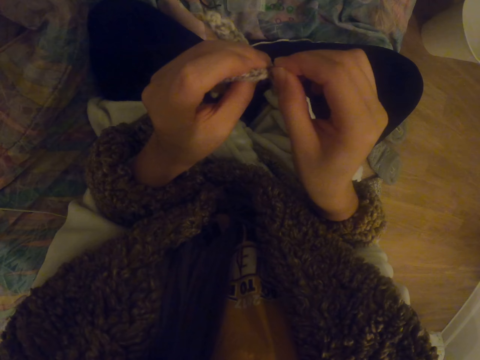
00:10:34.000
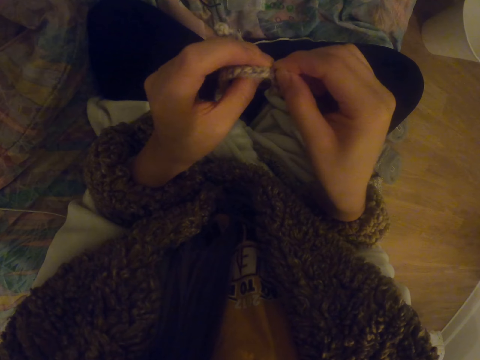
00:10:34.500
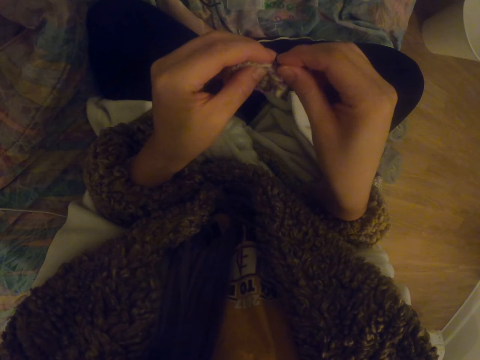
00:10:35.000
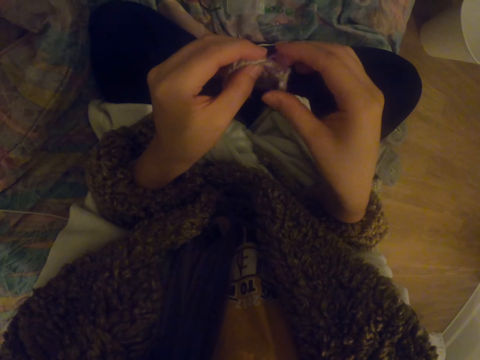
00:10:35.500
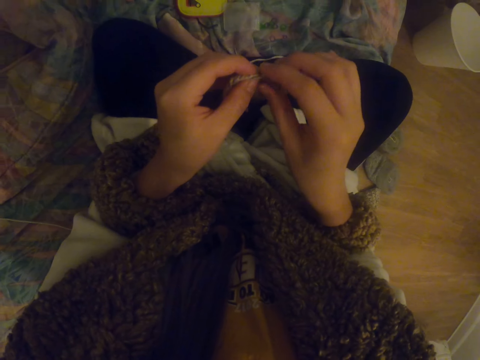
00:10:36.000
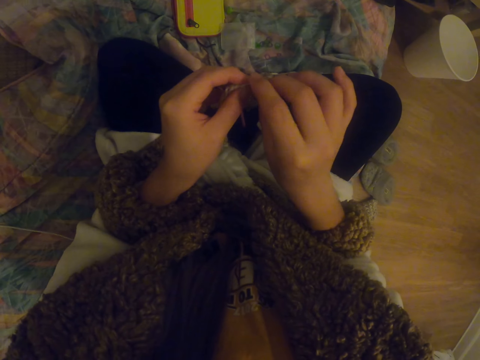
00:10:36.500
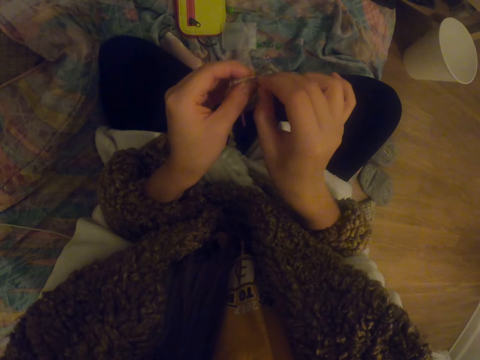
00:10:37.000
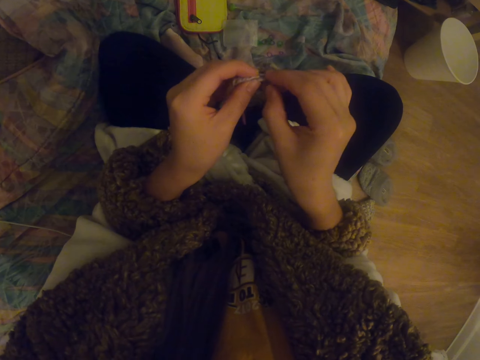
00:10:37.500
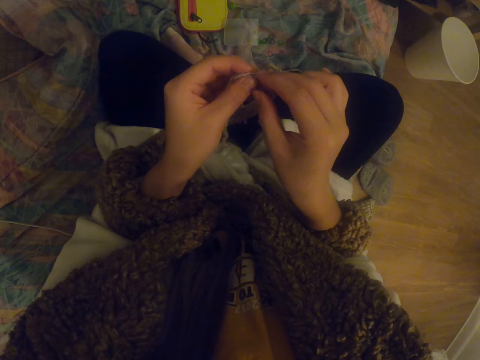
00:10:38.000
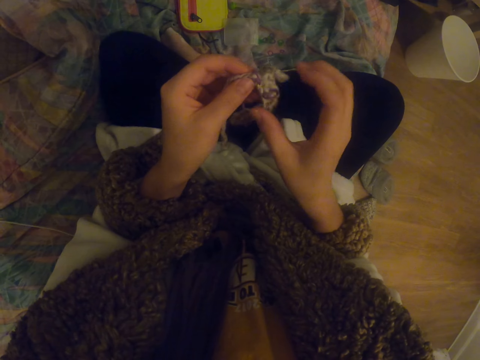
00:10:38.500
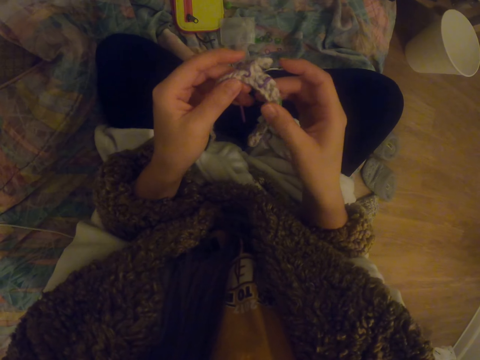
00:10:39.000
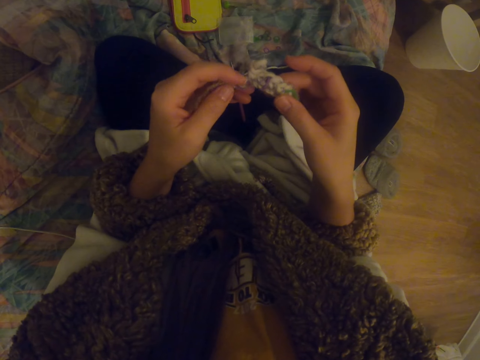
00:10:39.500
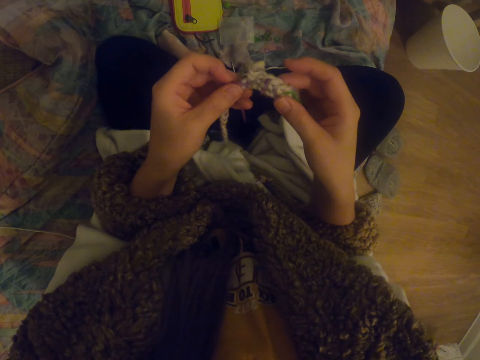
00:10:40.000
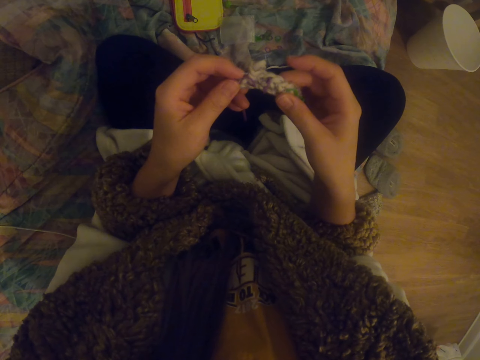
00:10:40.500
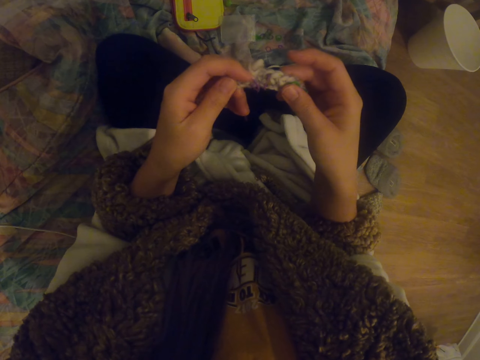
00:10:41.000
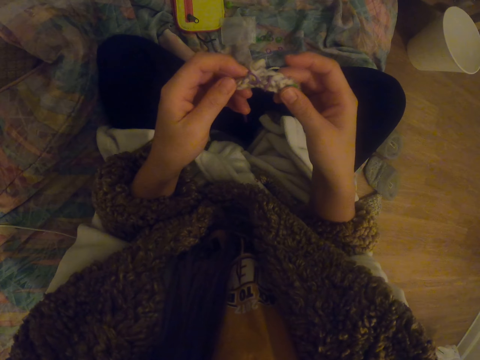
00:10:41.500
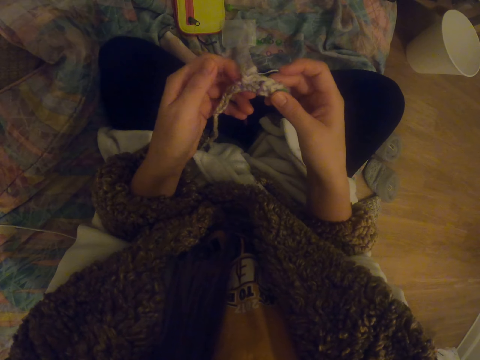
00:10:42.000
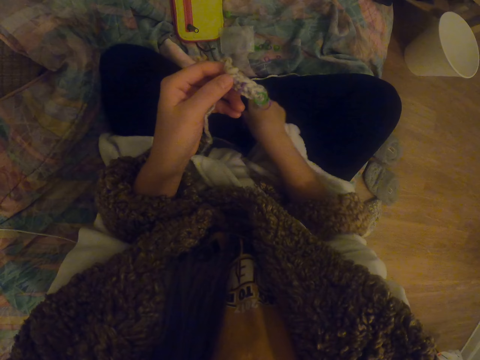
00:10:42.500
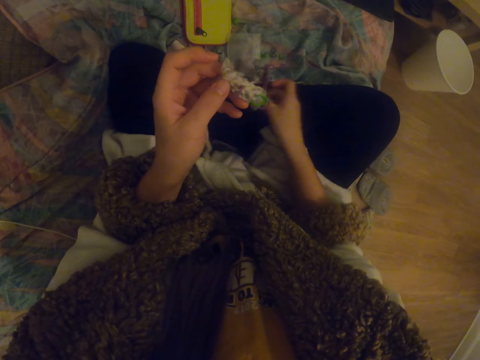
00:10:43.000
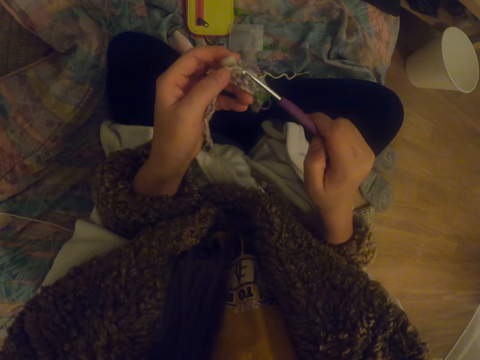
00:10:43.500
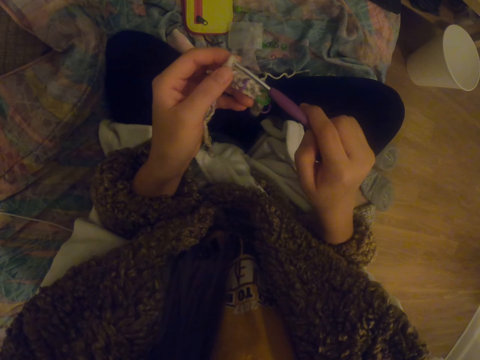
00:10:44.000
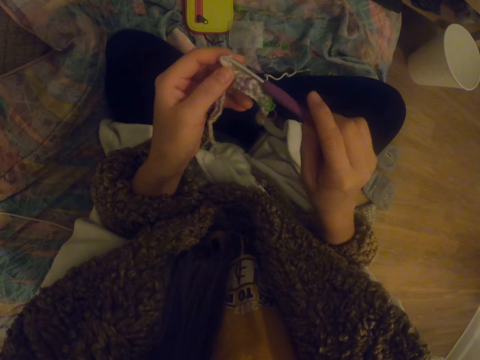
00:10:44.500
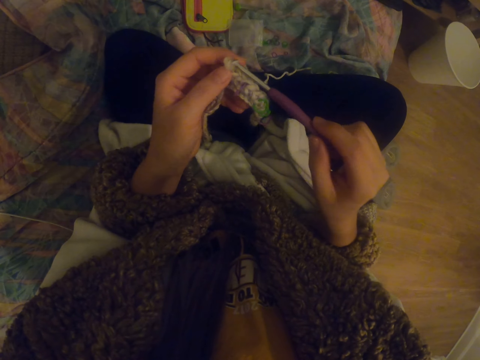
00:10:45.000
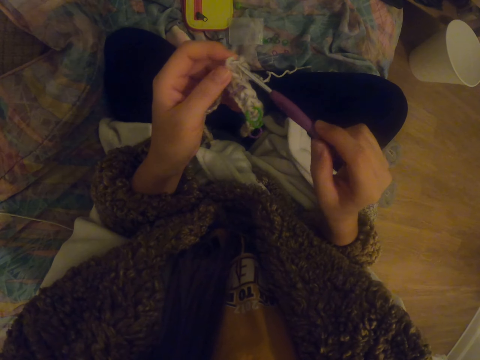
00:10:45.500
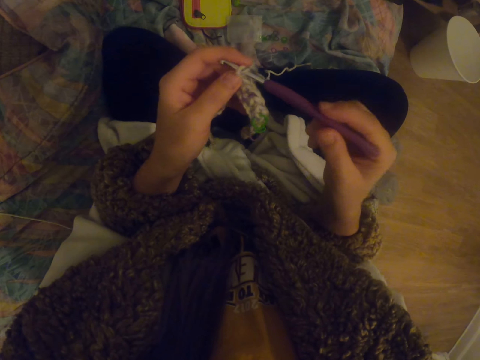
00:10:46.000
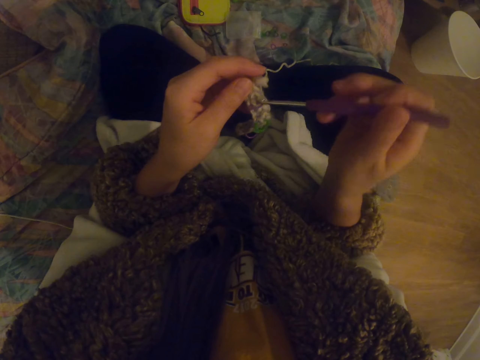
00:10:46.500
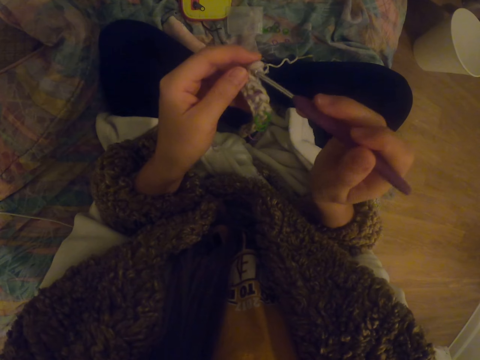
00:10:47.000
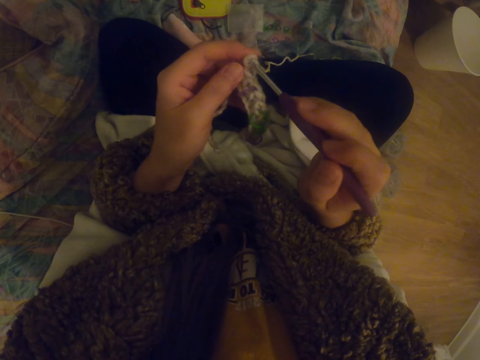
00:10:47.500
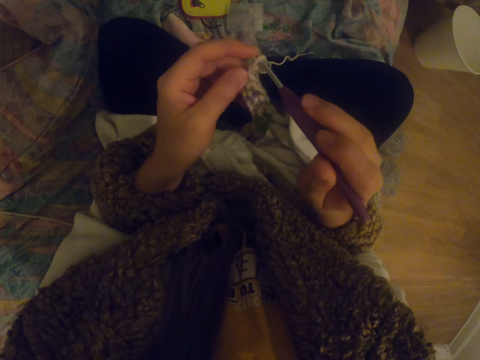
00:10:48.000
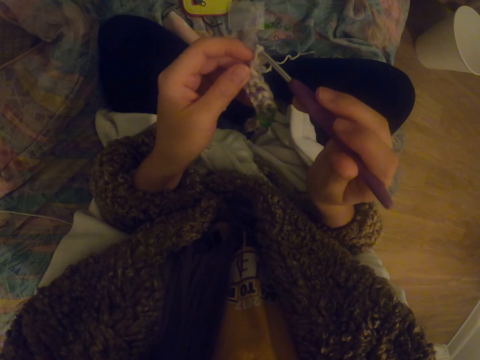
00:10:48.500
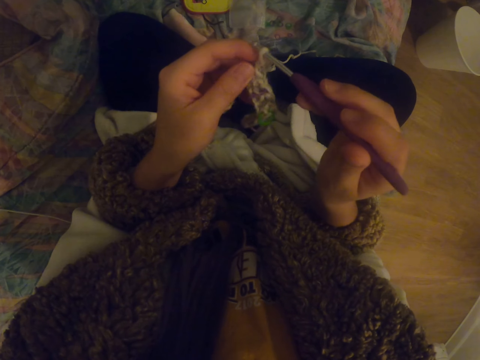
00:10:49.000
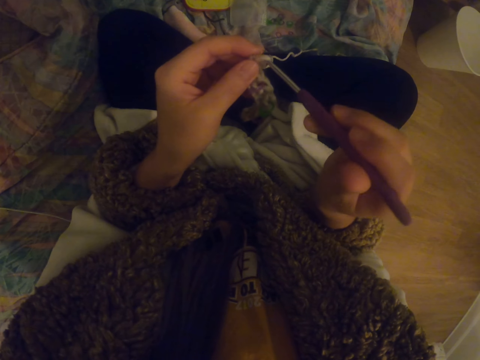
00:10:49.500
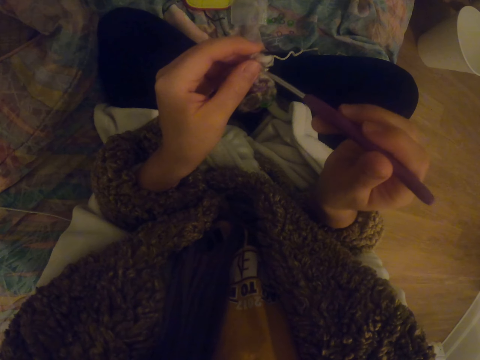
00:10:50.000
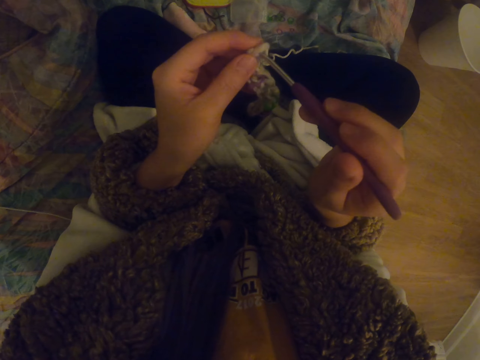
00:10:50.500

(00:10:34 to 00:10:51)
The camera wearer stares at the garment. They pick up the needle with the right hand. They knit the stitch.

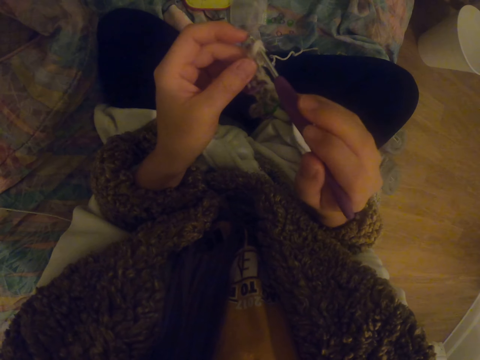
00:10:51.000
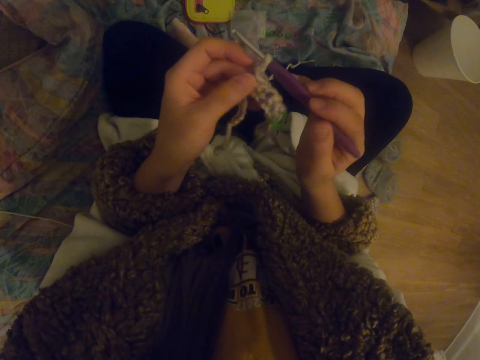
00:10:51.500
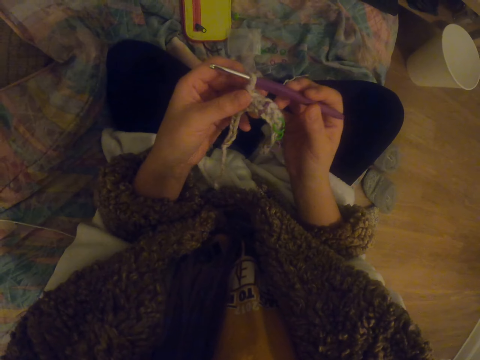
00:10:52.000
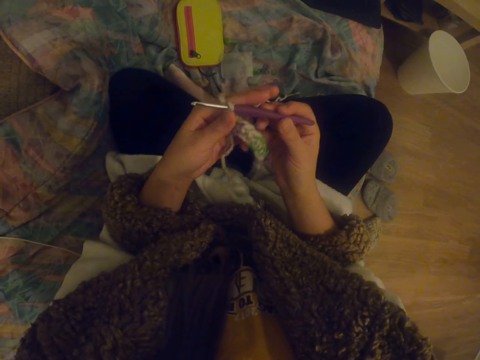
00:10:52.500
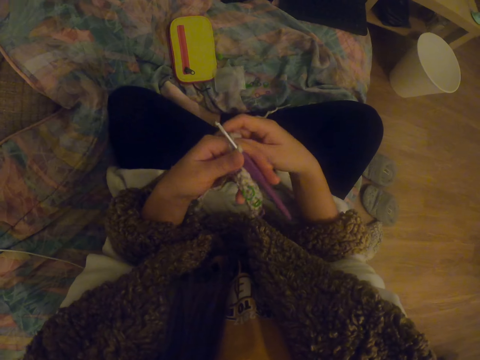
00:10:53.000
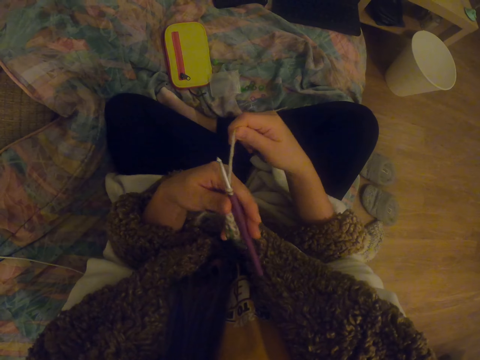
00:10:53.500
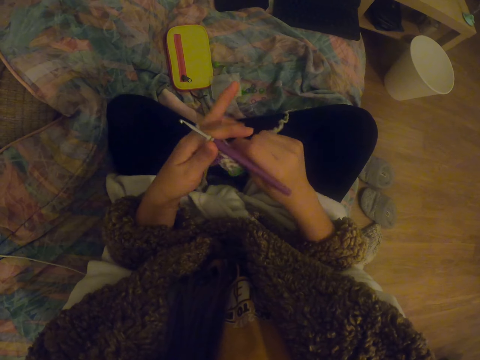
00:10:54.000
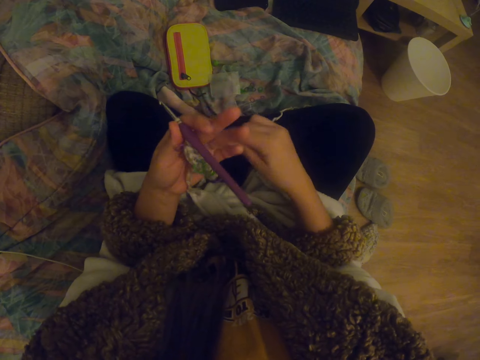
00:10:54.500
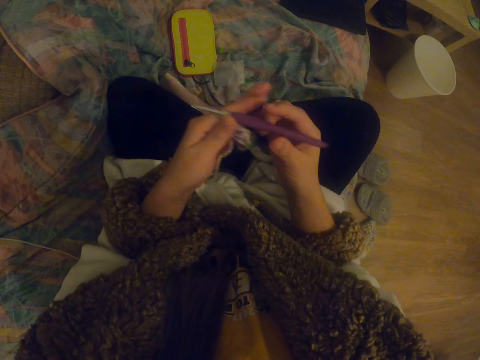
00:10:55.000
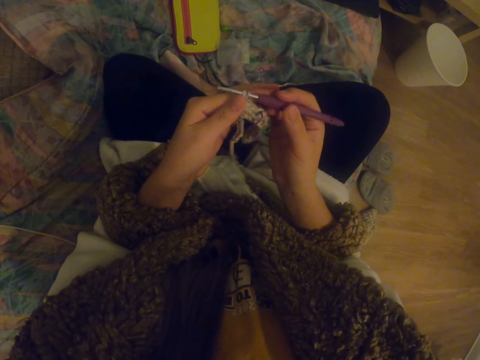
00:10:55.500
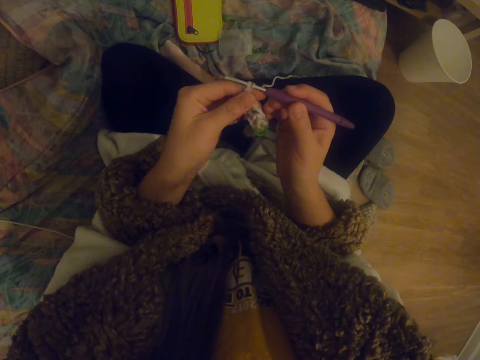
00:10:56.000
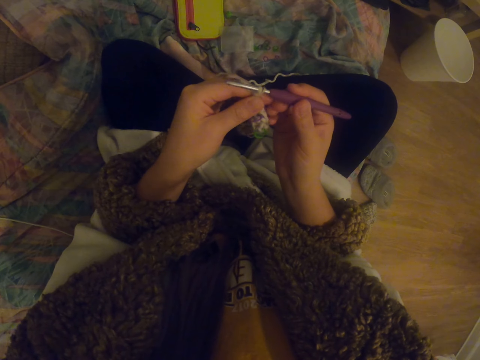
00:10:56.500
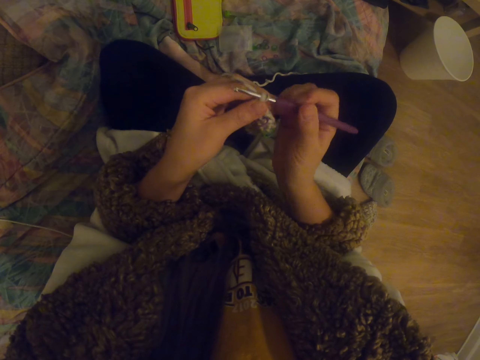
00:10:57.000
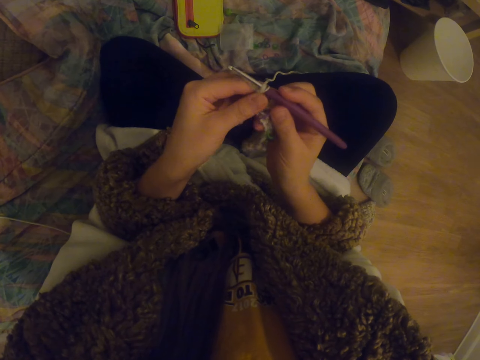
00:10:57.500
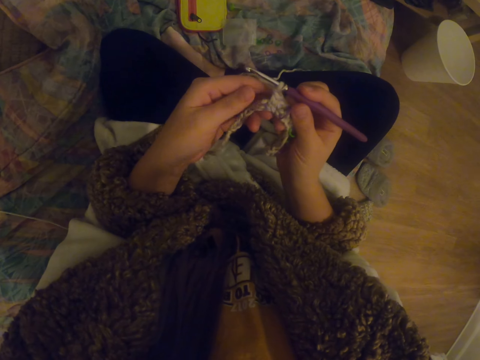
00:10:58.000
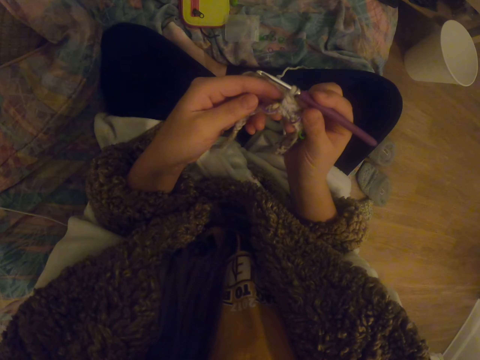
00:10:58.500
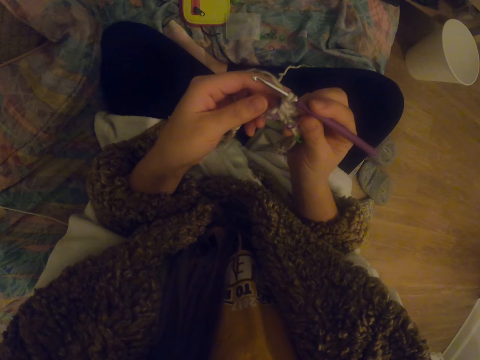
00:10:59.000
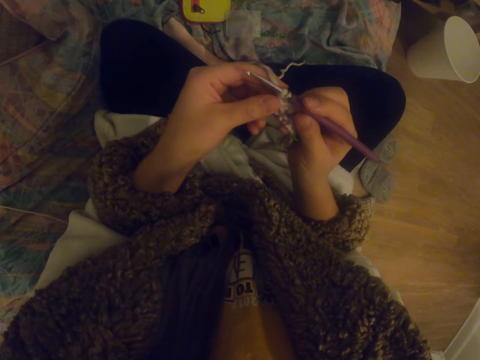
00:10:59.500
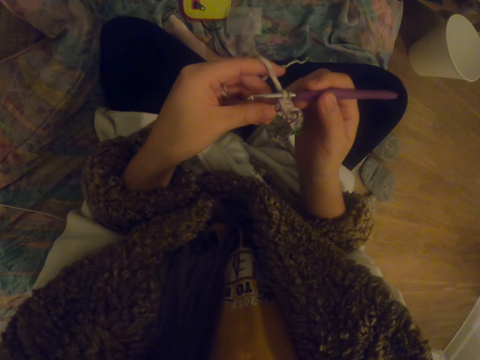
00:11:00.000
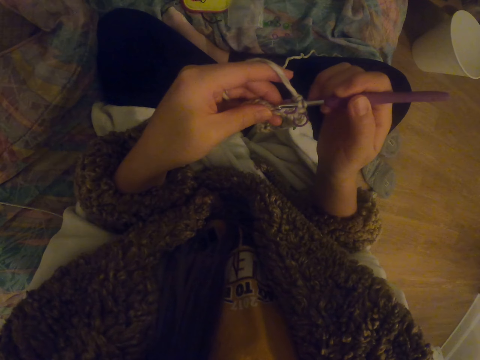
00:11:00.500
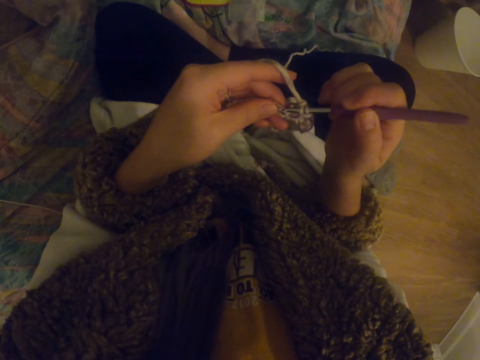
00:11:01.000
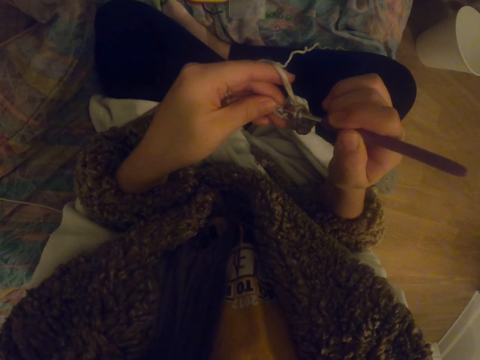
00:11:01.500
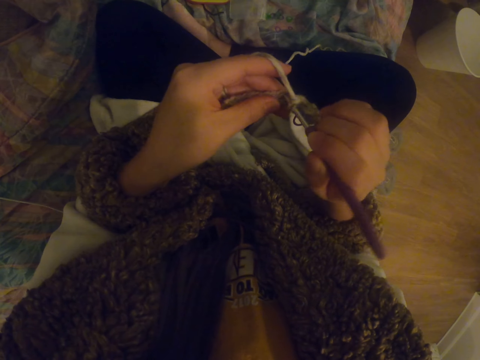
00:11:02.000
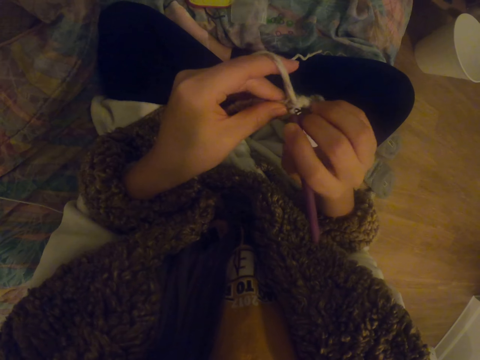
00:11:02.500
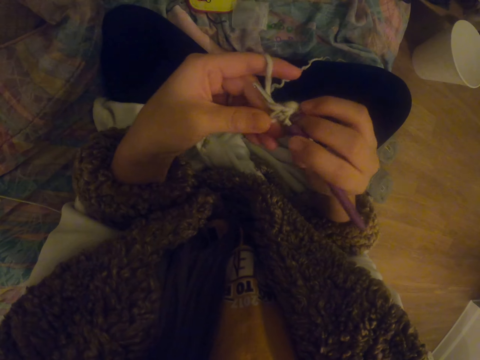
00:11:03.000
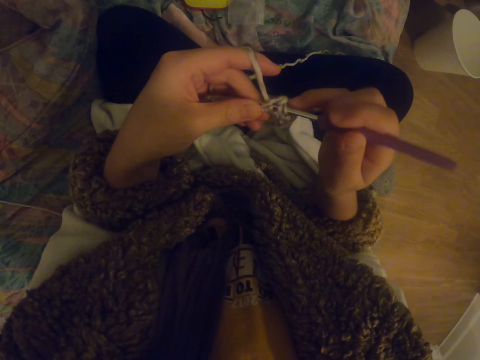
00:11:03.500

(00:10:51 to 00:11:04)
The camera wearer folds the thread on the fingers. They put the needle in between the fingers. They knit the stitch. They stare at the garment. They knit the garment.
